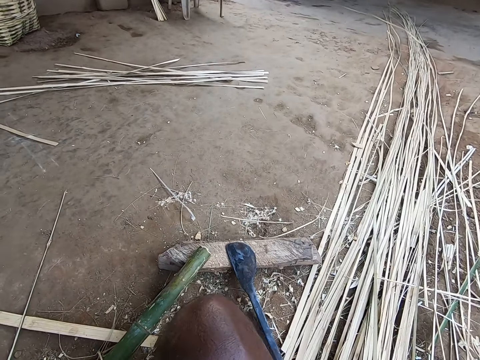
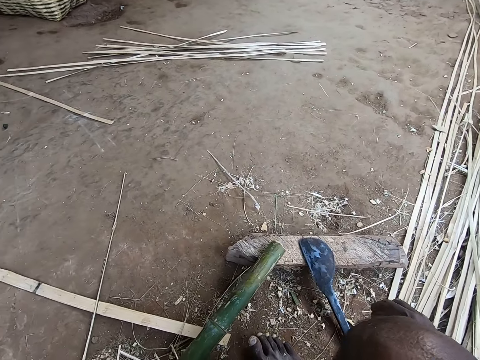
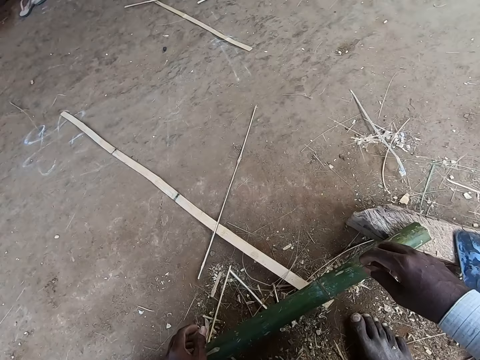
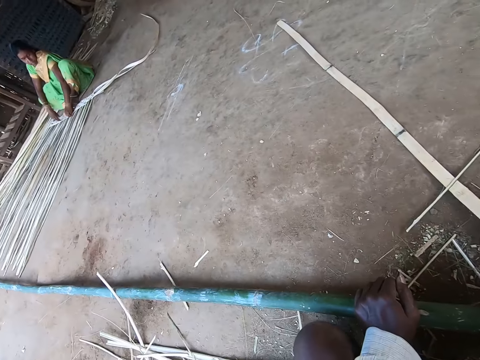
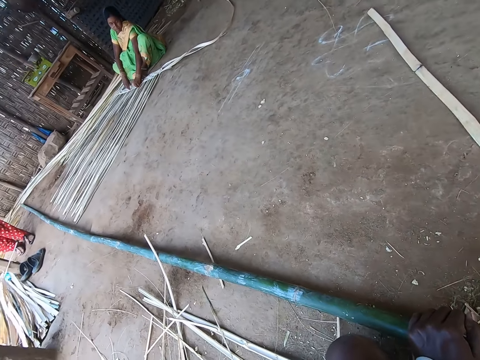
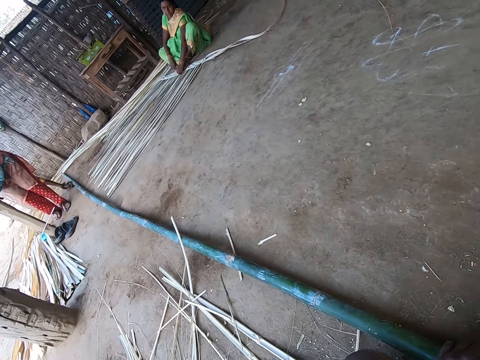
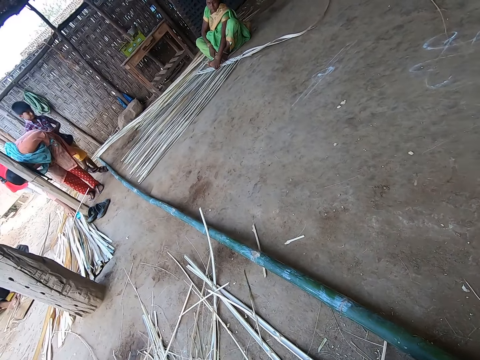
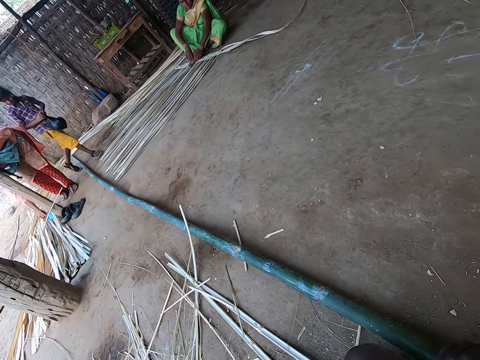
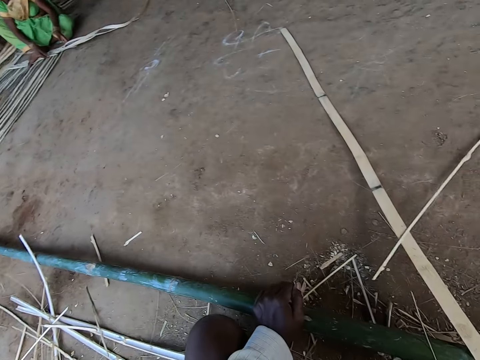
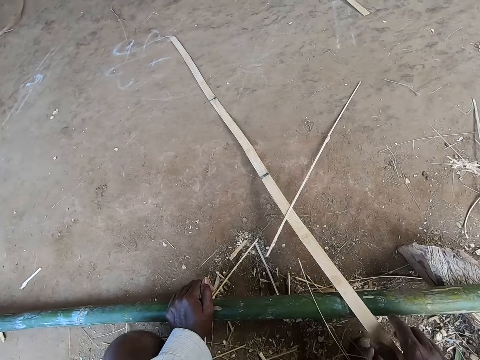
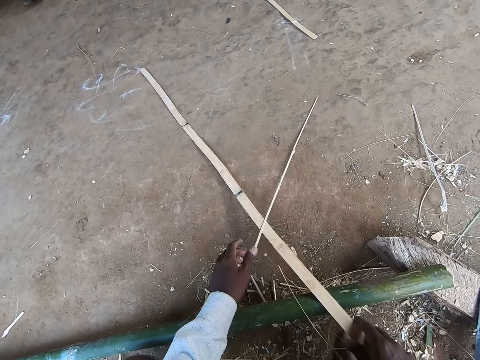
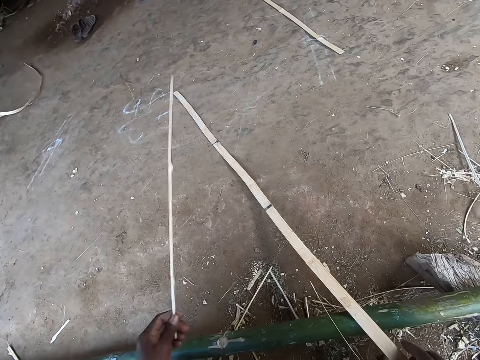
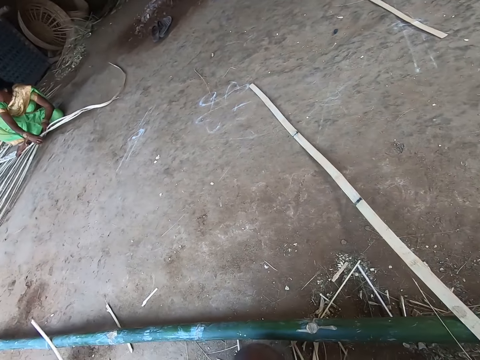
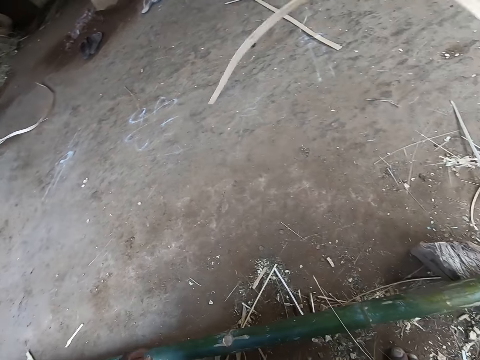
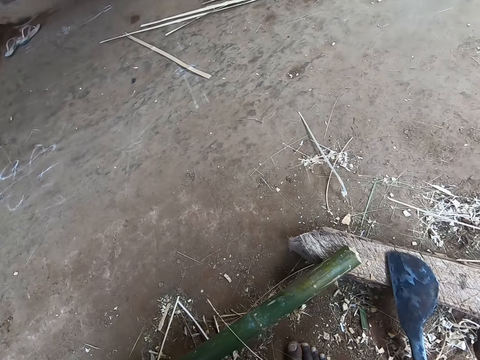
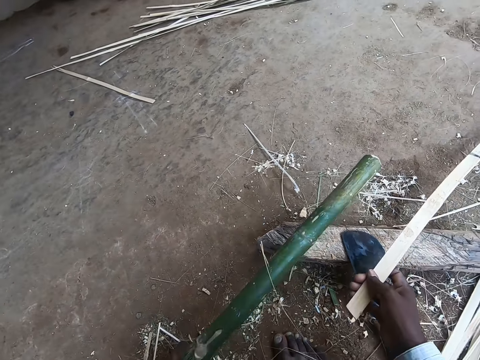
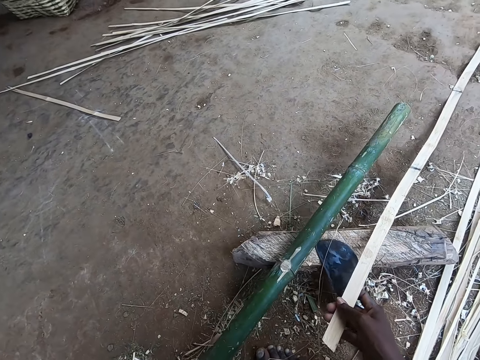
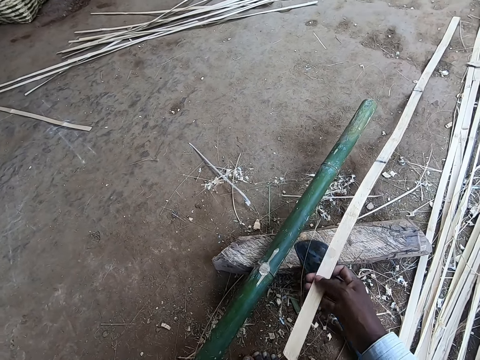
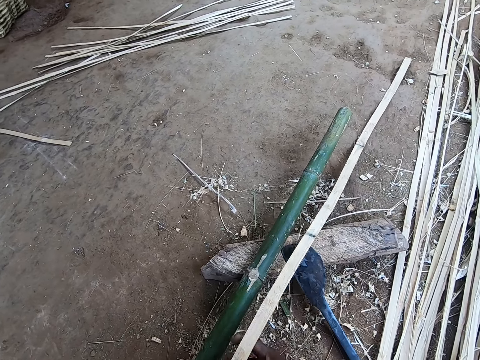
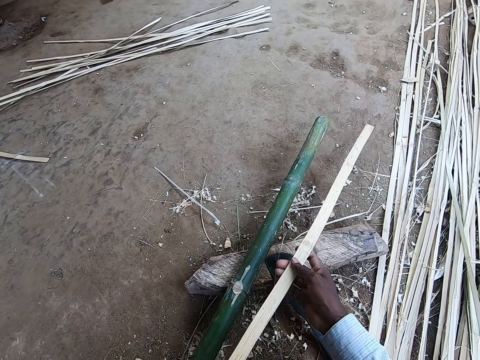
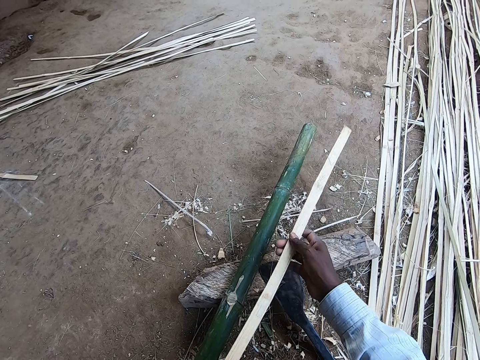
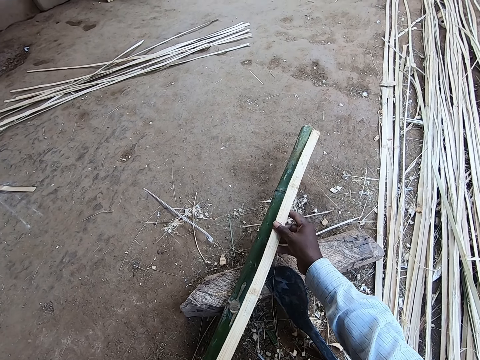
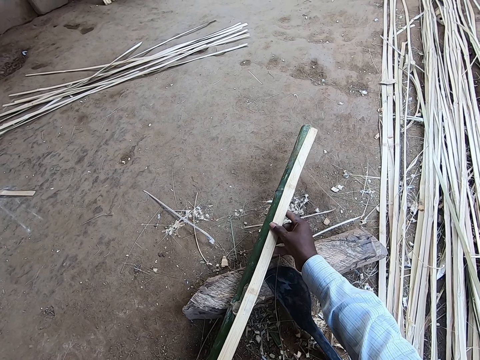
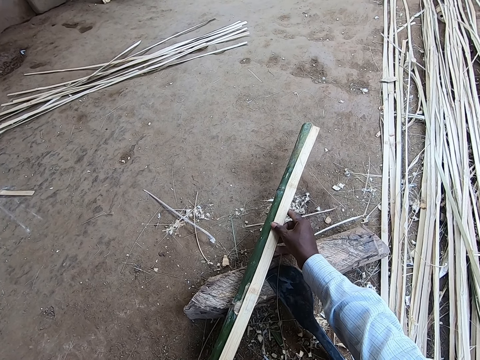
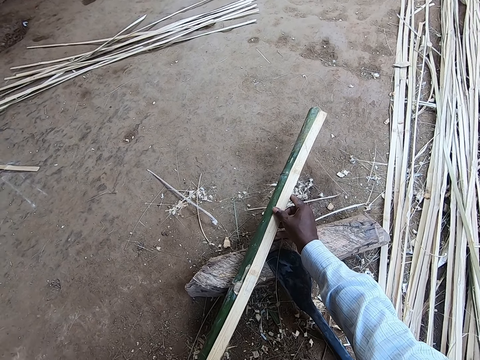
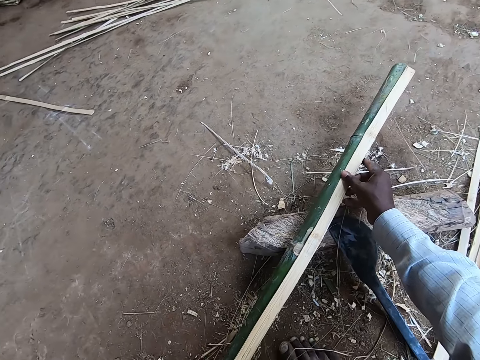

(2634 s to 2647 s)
The camera wearer picks the marked bamboo stick with his right hand. A woman touches some bamboo strips on the ground with her right hand. The camera wearer holds a bamboo strip with his right hand and moves the bamboo strip on the ground with his left hand. He picks the stick with his left hand. He throws the stick with his left hand. He lifts the bamboo strip from the ground with his right hand. He adjusts the bamboo stick on the piece of wood with his left hand. He lays the bamboo strip on the bamboo stick with his right hand. He measures the bamboo stick.

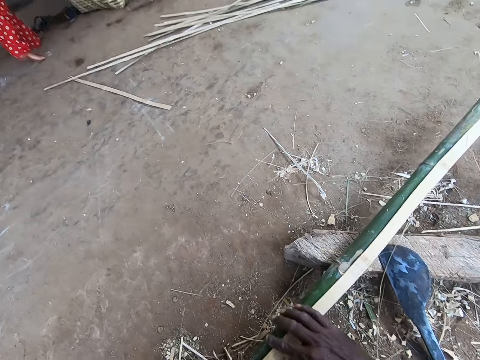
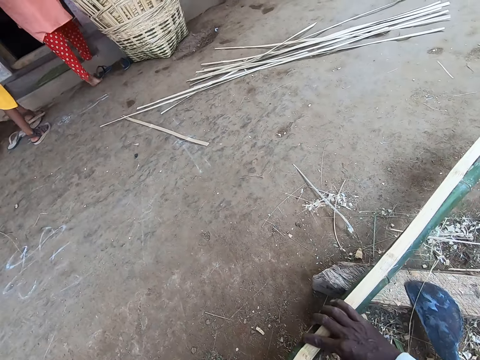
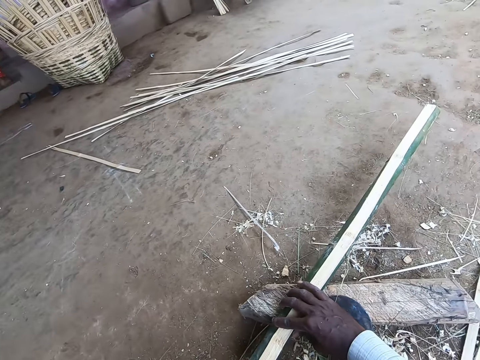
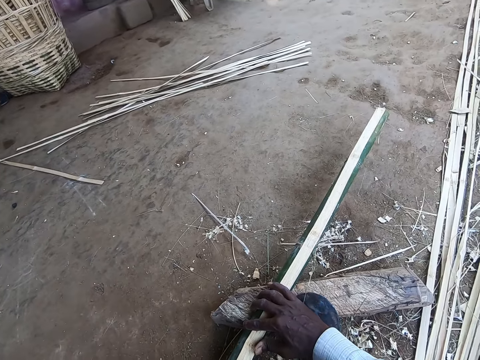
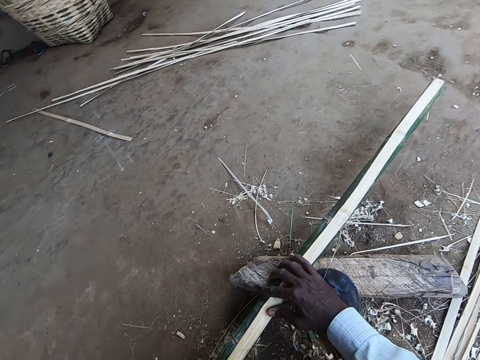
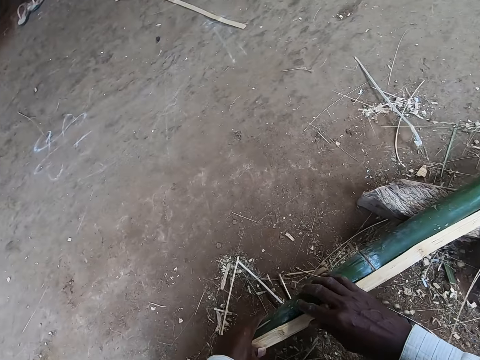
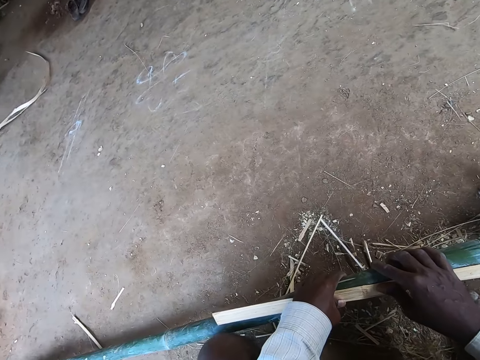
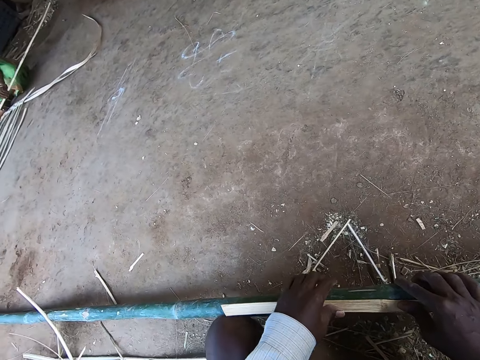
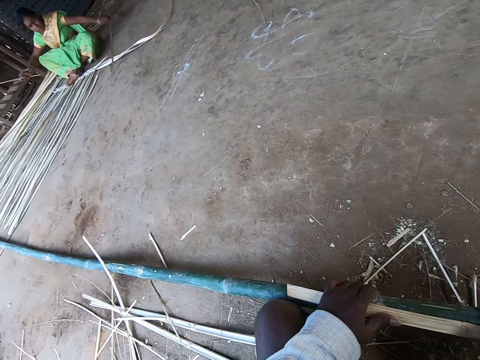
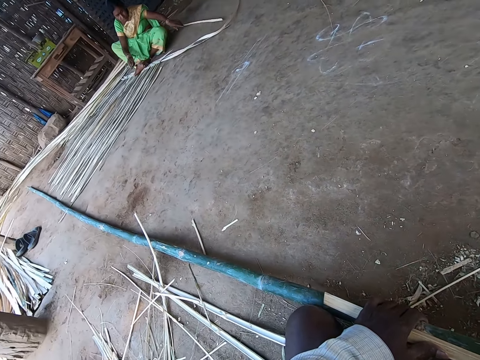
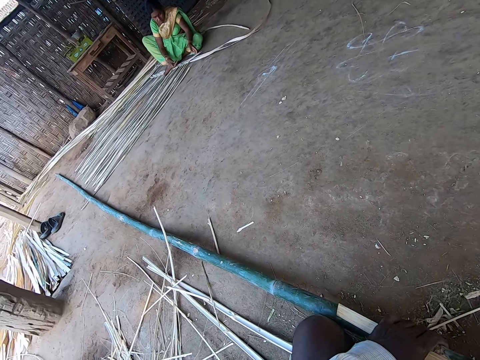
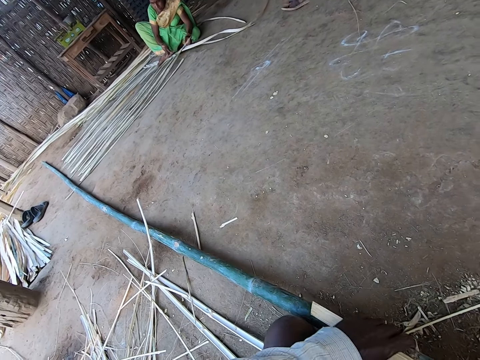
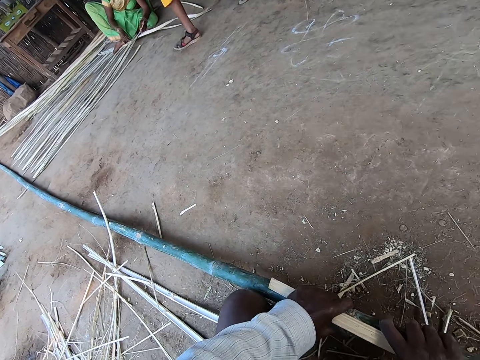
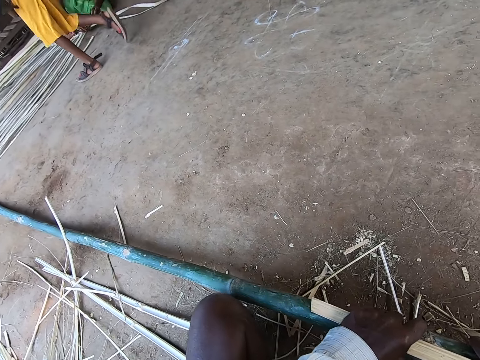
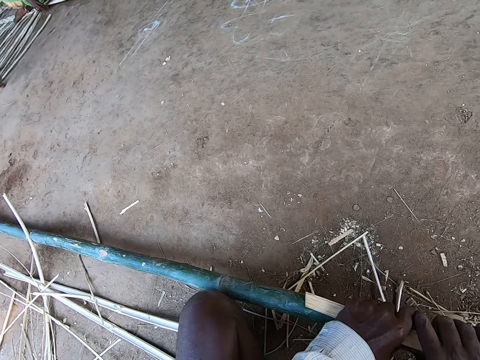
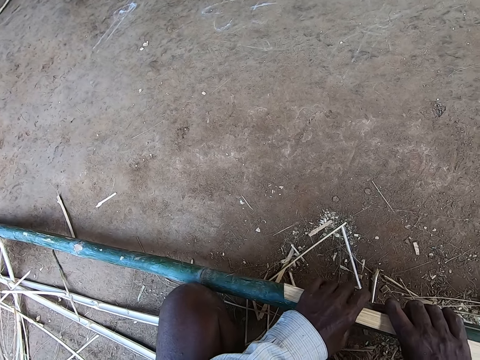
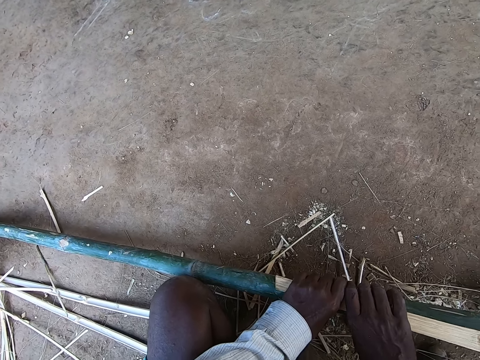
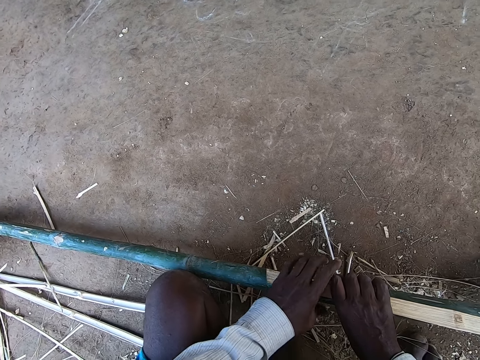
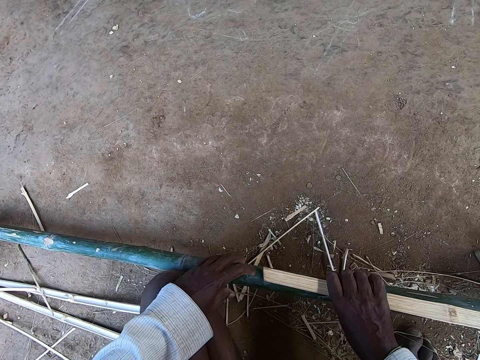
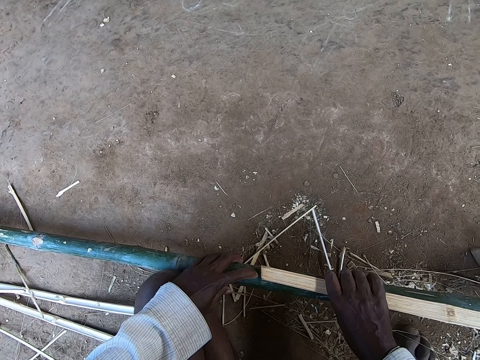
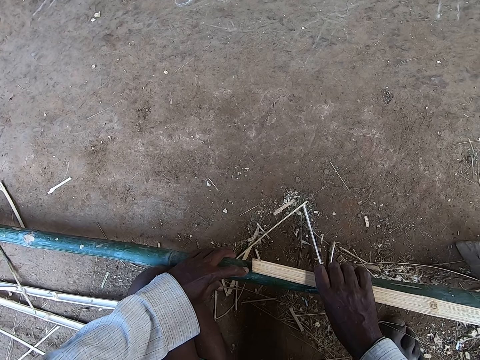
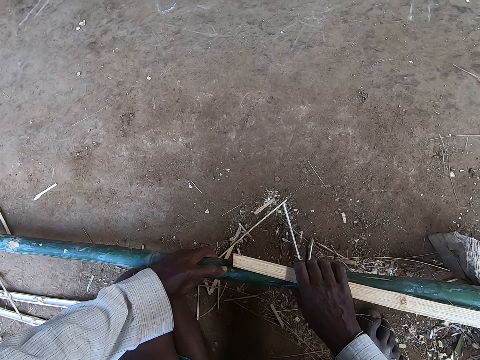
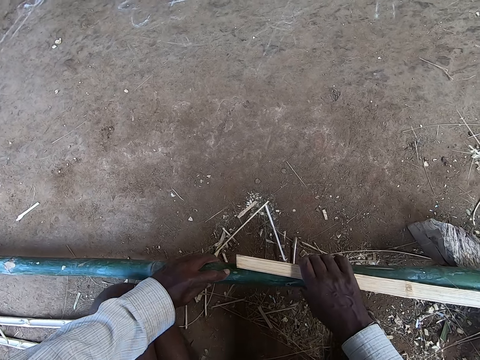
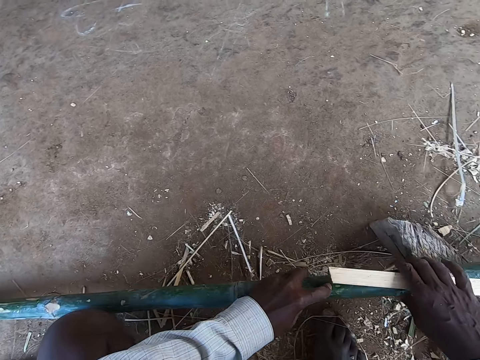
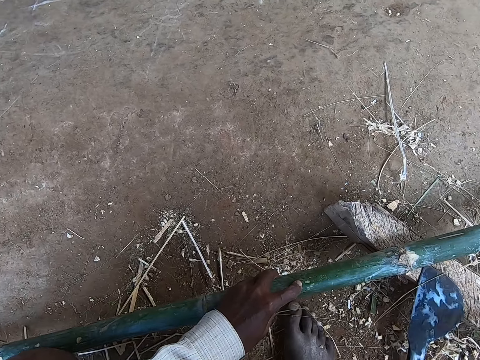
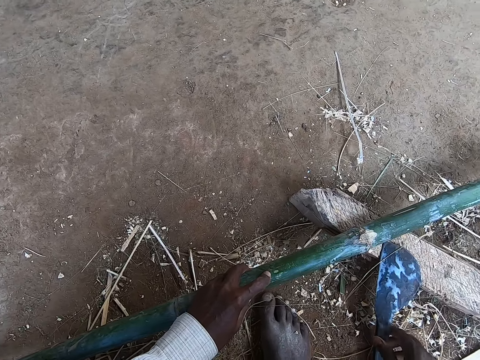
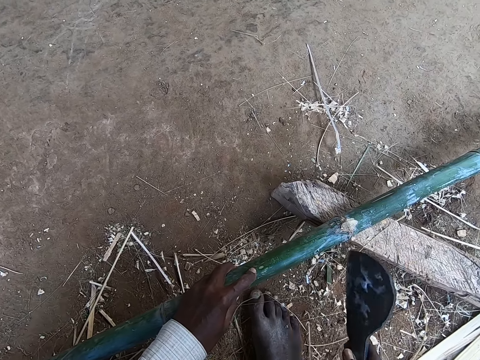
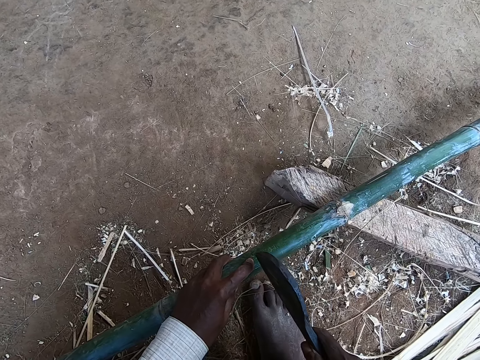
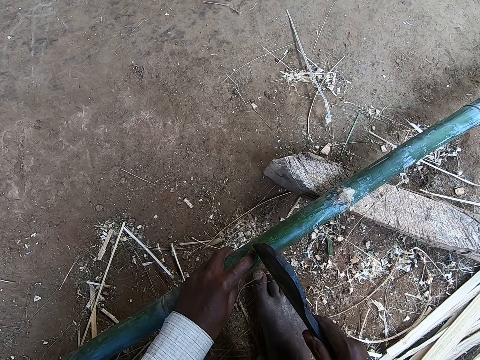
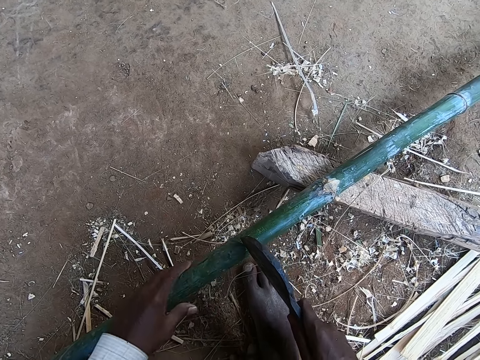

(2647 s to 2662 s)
The woman walks up a series of stairs of an apartment. The camera wearer adjusts the bamboo stick on the piece of wood with both hands. He measures a distance on the bamboo stick with both hands. He adjusts the bamboo stick on the piece of wood with both hands. He pulls the bamboo stick with both hands. He measures a distance on the bamboo stick with both hands. He makes a mark on the bamboo stick. He adjusts the bamboo stick on the piece of wood with both hands. He pulls the bamboo stick with both hands. He removes the bamboo strip from the bamboo stick with his right hand. He picks the rapping iron from the piece of wood with his right hand. He touches the bamboo stick with the rapping iron in his right hand. He adjusts the bamboo stick on the piece of wood with both hands.
